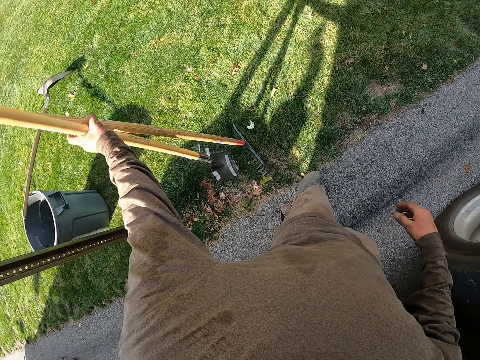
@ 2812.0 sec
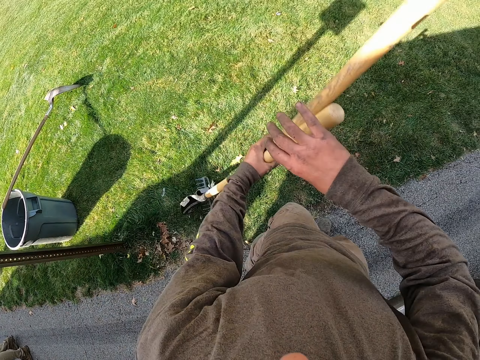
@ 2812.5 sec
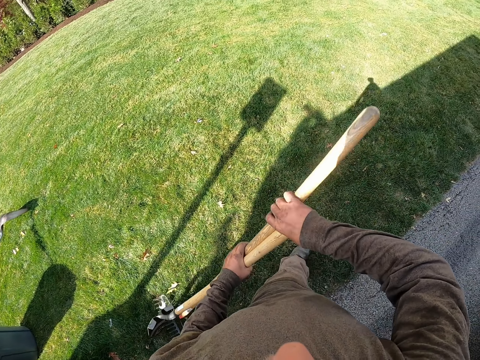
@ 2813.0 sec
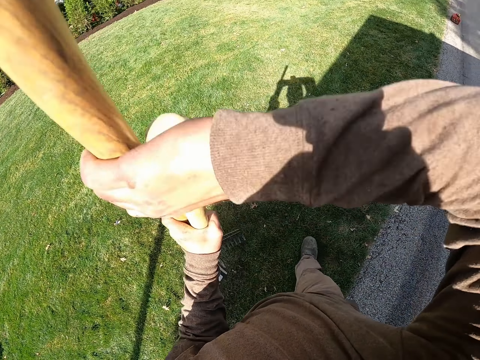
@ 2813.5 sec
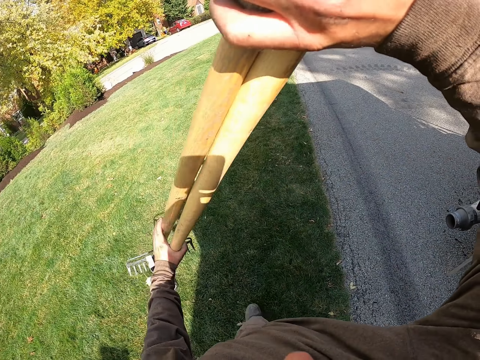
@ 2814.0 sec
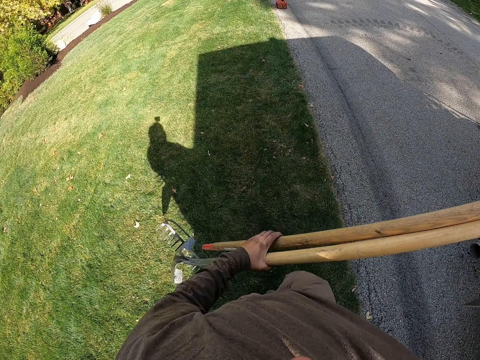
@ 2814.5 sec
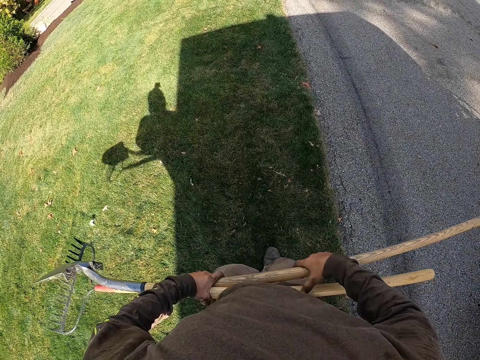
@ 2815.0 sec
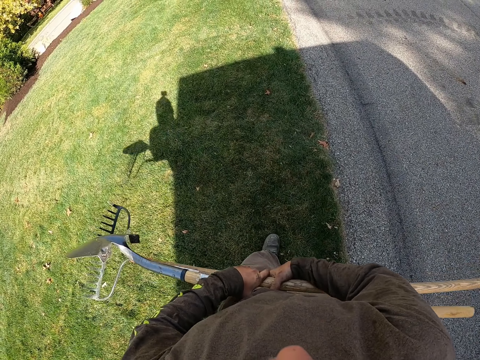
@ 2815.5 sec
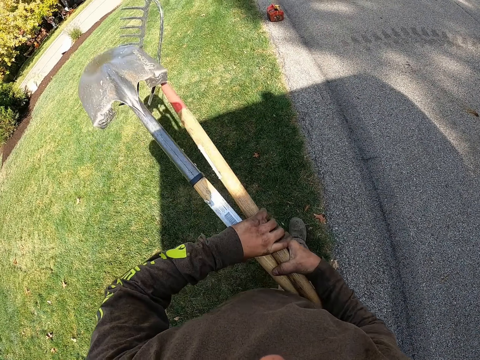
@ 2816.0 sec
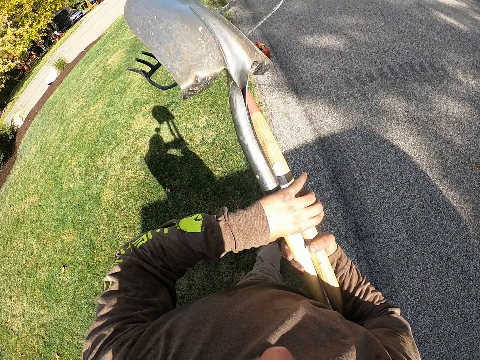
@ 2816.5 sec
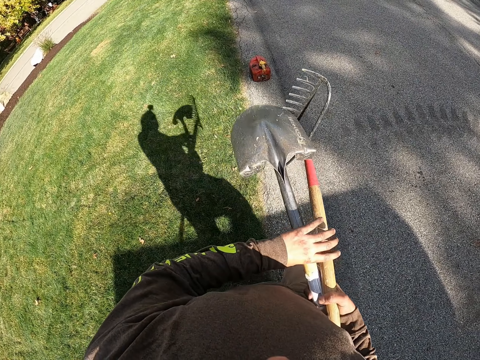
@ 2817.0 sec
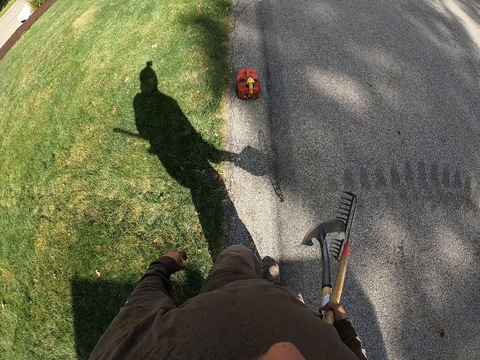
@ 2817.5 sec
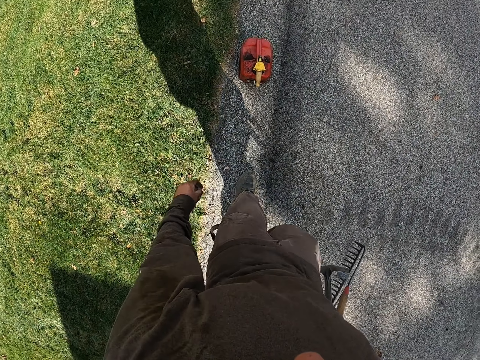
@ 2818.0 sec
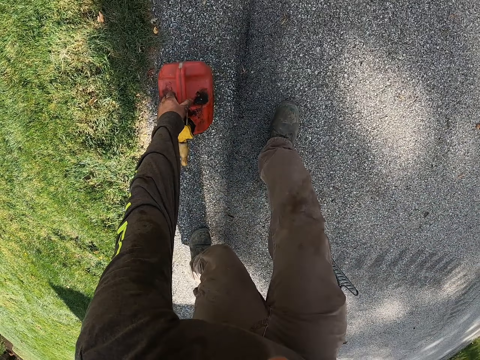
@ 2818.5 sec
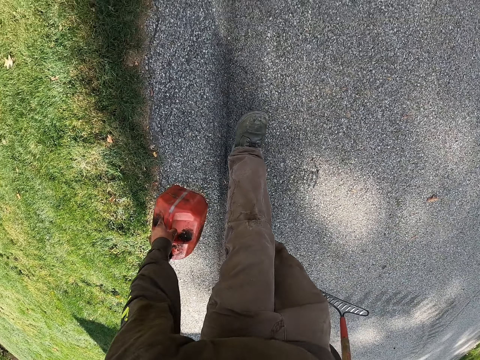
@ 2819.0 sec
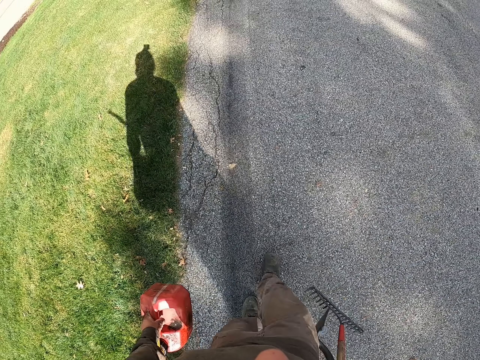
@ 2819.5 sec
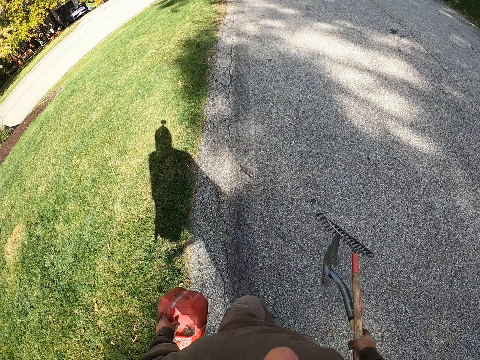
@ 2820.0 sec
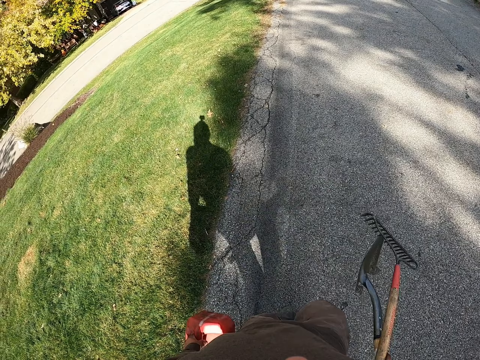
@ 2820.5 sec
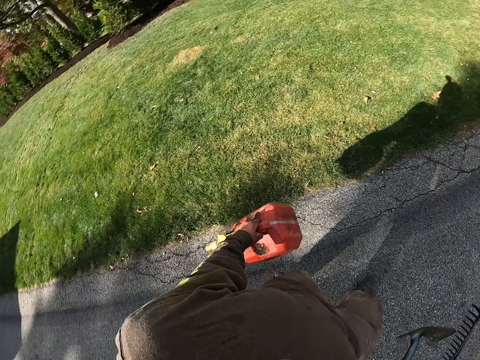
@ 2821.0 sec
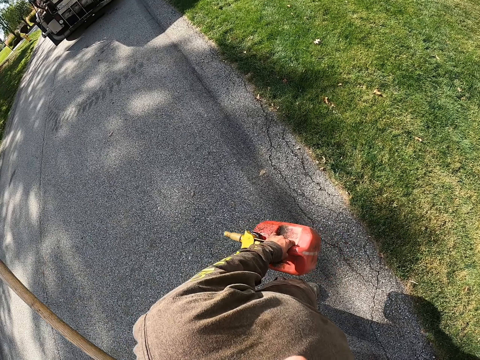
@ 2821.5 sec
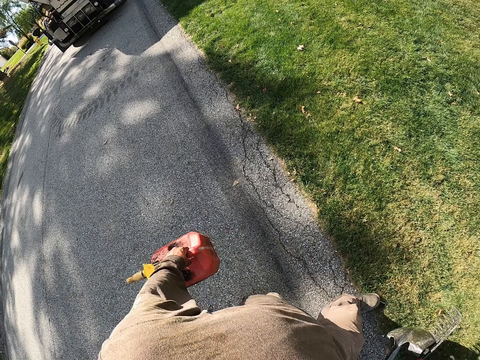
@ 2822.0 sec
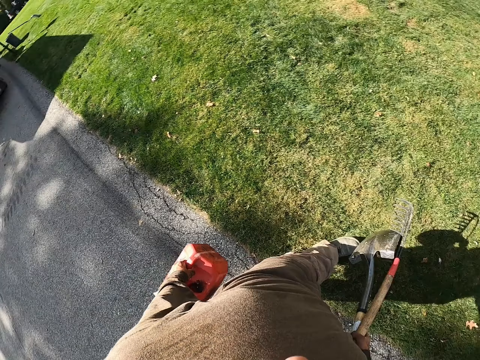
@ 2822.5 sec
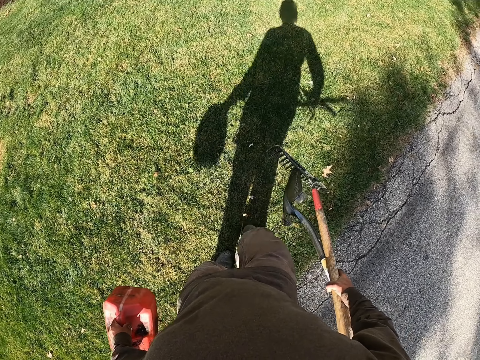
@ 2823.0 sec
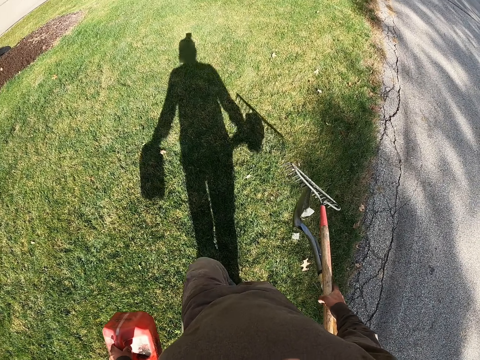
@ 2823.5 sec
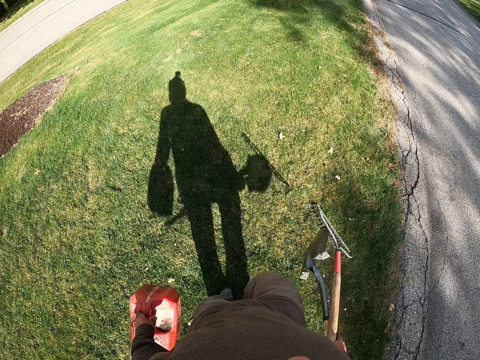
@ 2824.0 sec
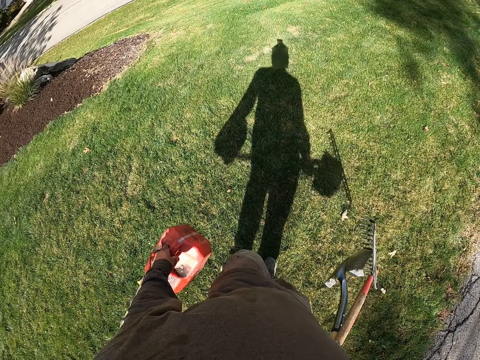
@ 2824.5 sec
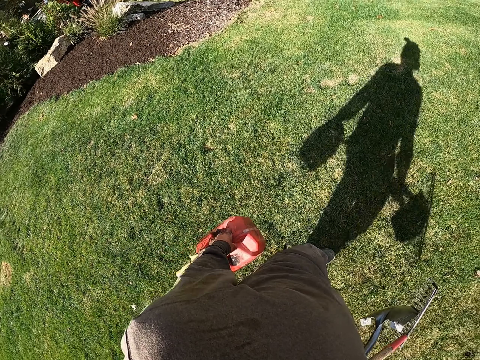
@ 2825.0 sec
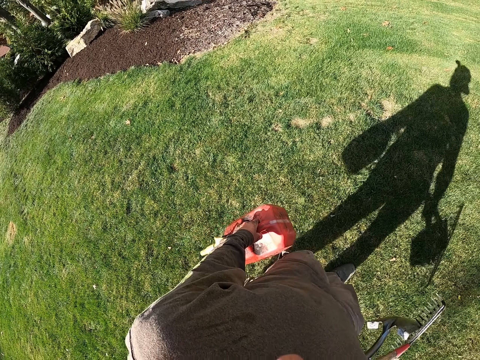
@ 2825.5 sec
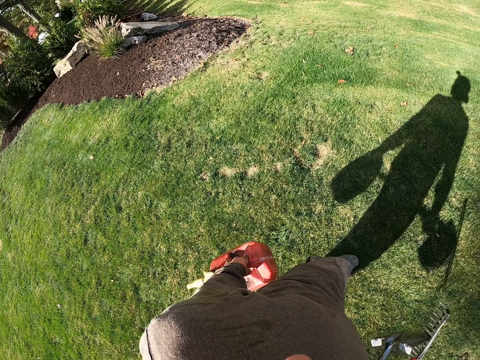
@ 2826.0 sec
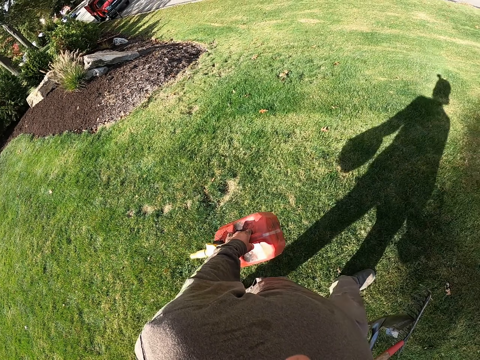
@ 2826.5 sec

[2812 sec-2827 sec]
The camera wearer picks up the spade and rake from the ground with the left hand. They carry the spade and rake with both hands. They walk forward. They carry the spade and rake with the right hand. They pick up a container from the ground. They carry the container with the left hand. They walk forward. They look to the left. They walk forward.

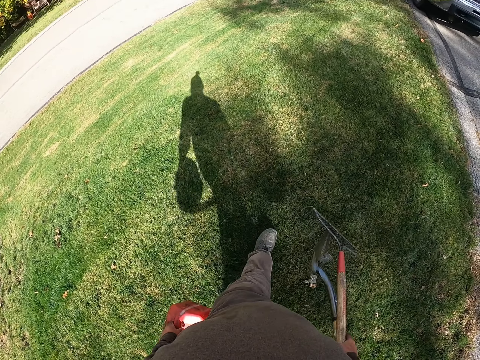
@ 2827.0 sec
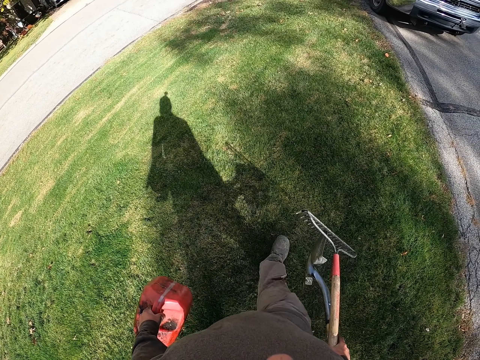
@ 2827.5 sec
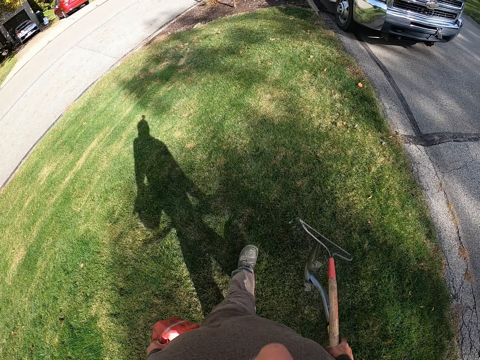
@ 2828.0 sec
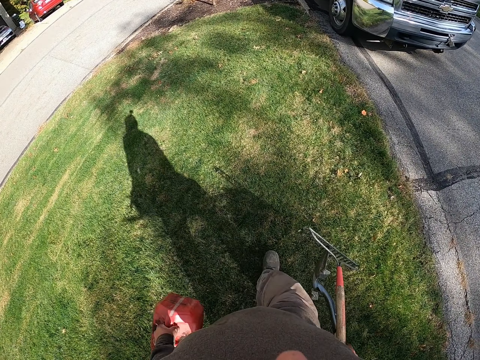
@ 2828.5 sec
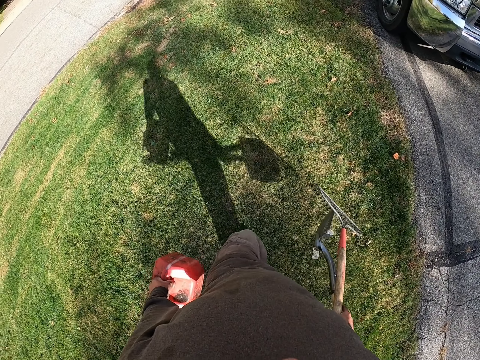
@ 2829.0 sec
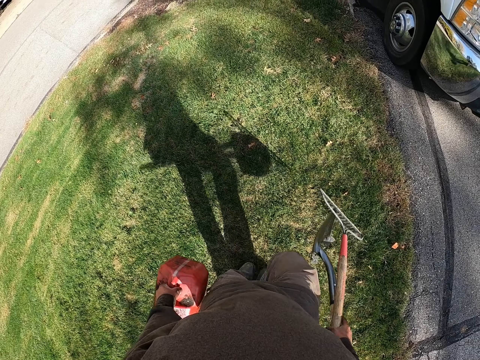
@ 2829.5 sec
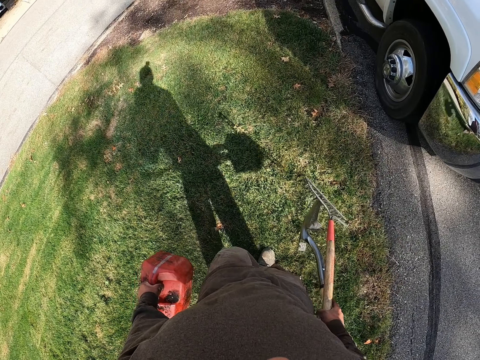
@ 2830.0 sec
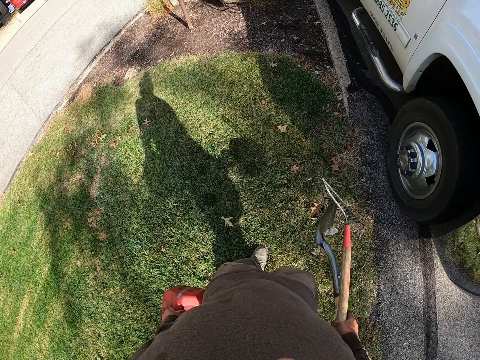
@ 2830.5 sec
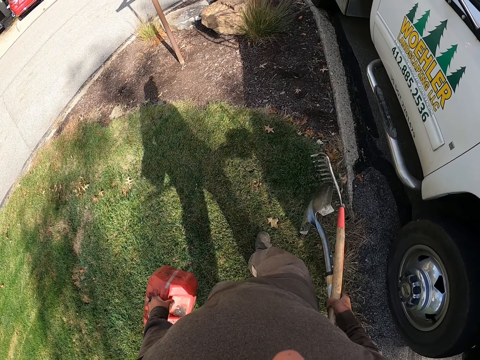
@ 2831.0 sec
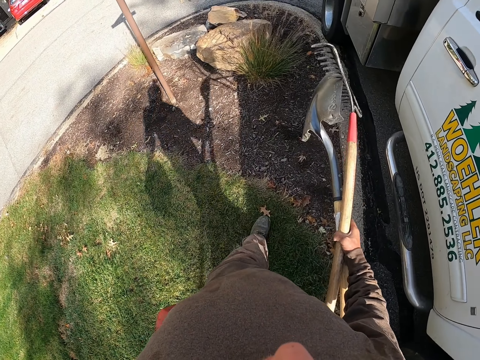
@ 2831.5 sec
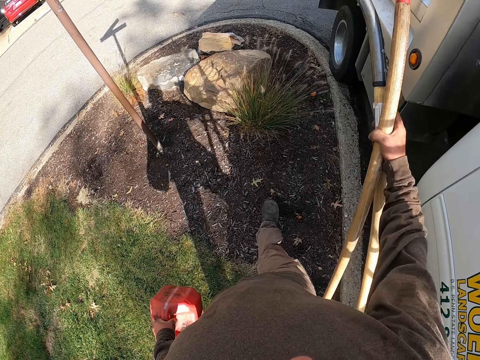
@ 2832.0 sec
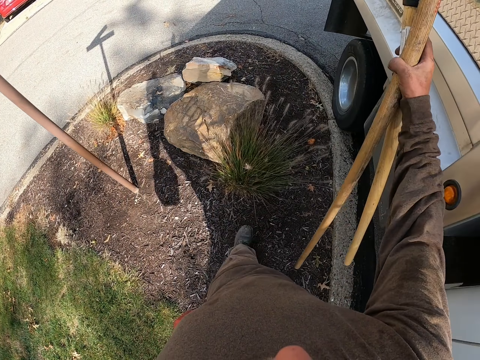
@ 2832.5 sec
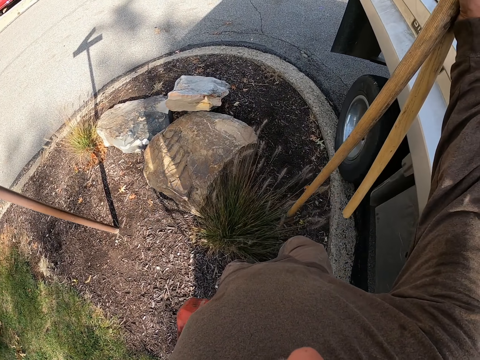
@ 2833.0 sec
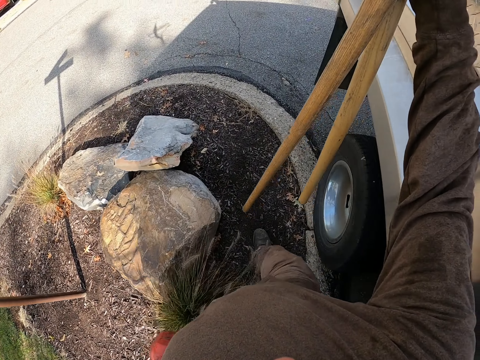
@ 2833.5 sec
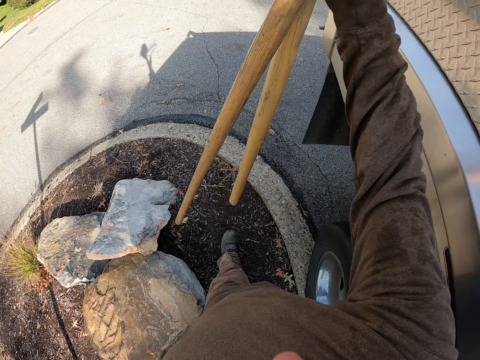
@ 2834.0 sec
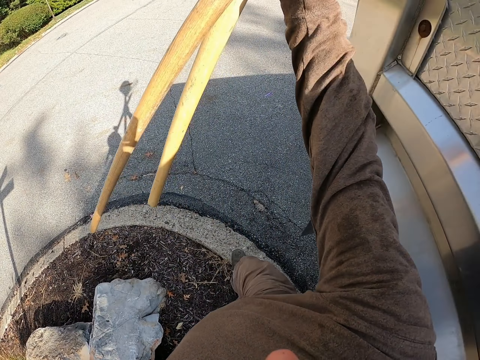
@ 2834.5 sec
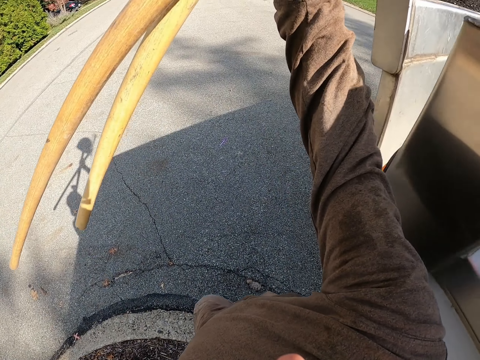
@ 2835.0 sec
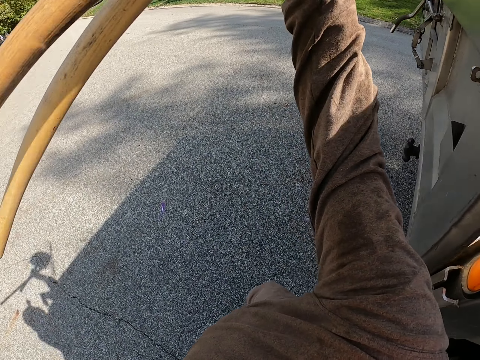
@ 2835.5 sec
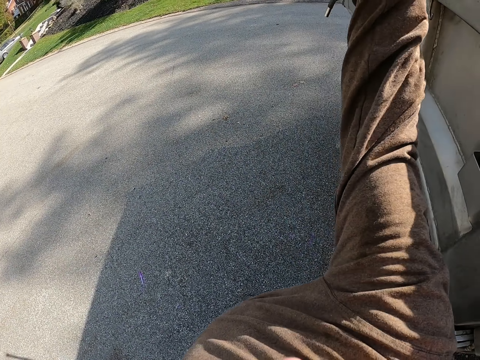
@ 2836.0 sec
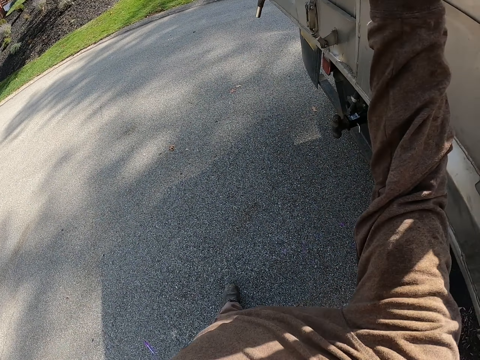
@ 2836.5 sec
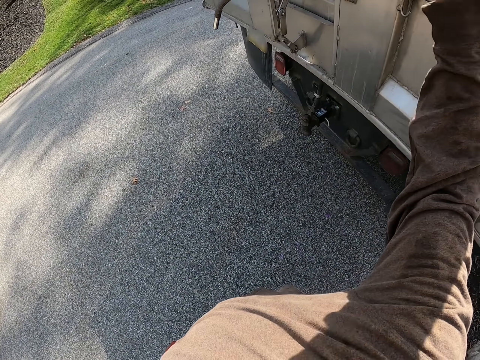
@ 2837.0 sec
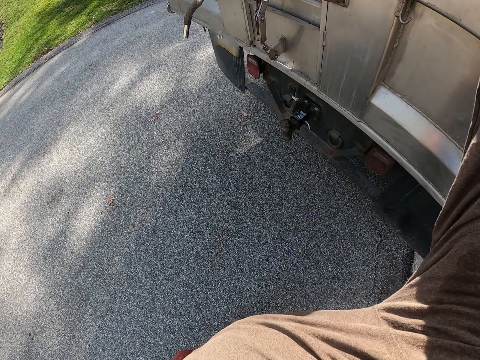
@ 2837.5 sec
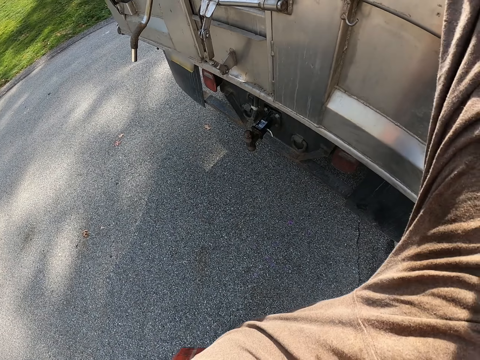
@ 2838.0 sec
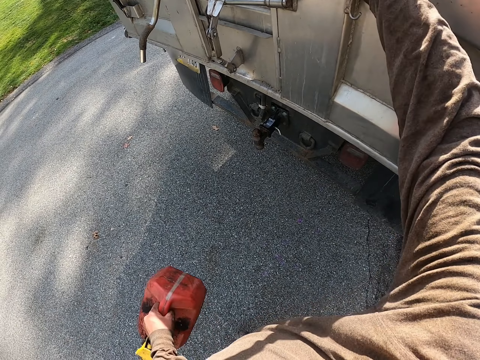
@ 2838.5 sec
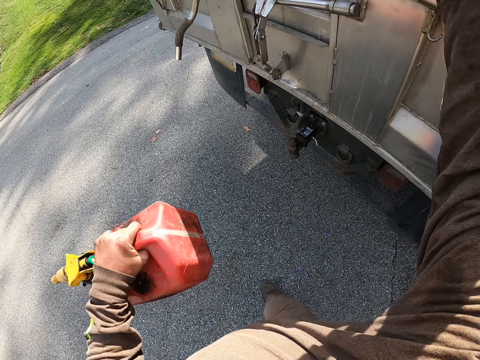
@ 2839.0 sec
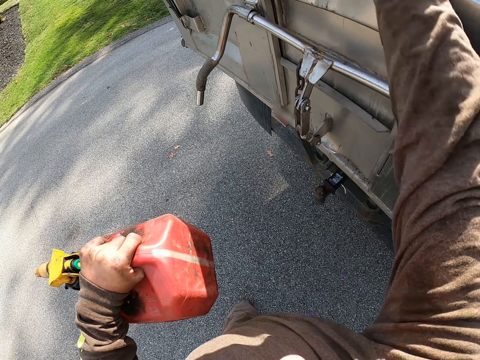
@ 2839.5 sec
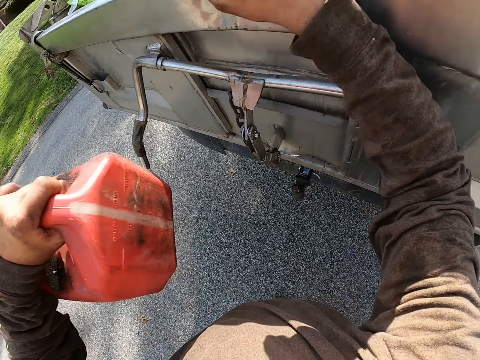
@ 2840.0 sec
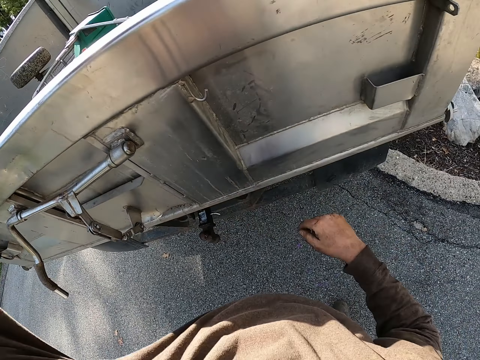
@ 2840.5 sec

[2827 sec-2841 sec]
The camera wearer looks around. They walk ahead. They lift the spade and rake. They lift the spade and rake with the right hand. They walk forward. They put the rake and spade in a pickup tail body. They lift the container with the left hand.
